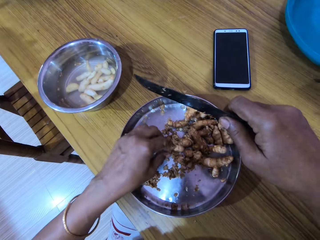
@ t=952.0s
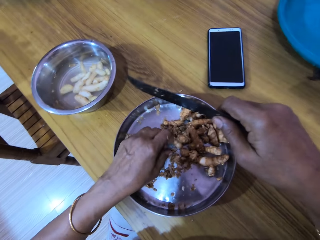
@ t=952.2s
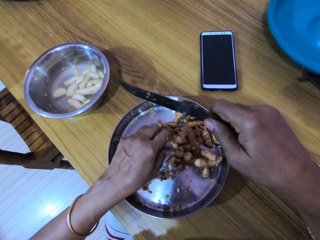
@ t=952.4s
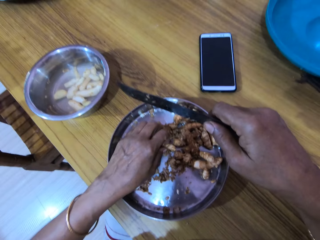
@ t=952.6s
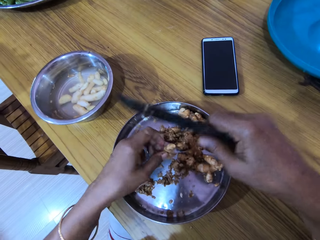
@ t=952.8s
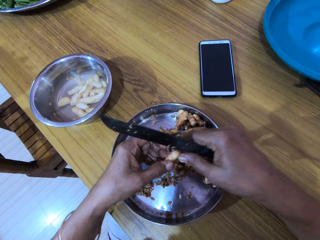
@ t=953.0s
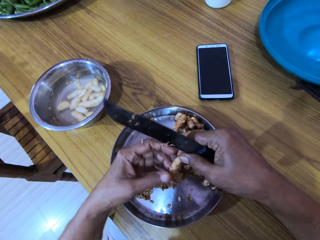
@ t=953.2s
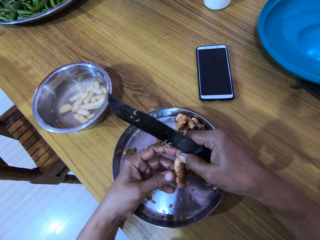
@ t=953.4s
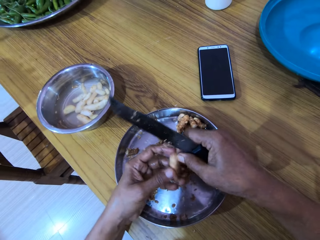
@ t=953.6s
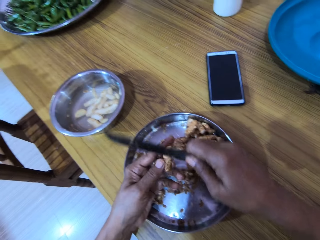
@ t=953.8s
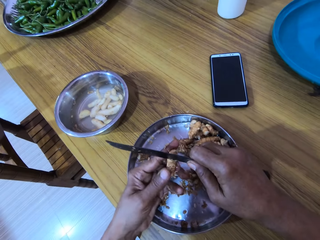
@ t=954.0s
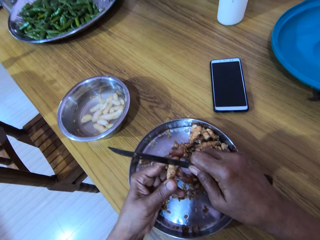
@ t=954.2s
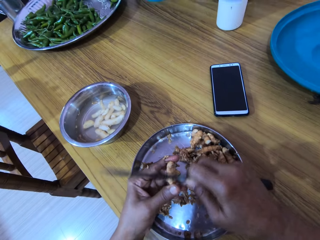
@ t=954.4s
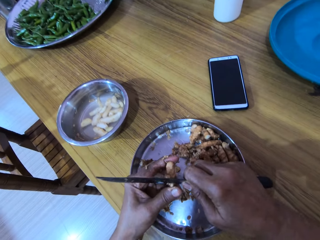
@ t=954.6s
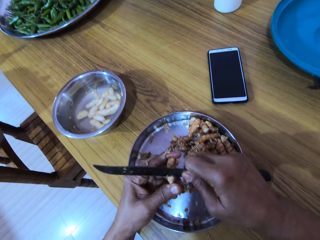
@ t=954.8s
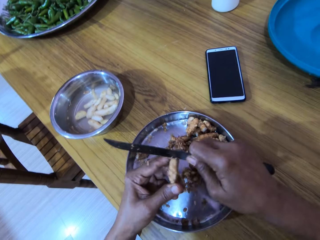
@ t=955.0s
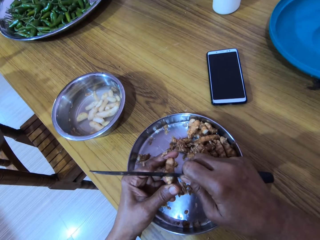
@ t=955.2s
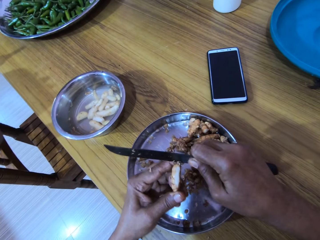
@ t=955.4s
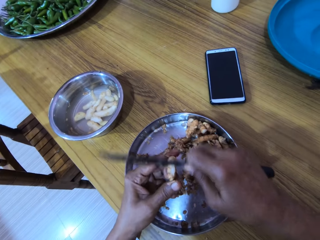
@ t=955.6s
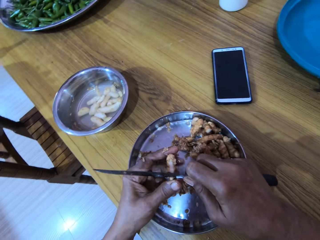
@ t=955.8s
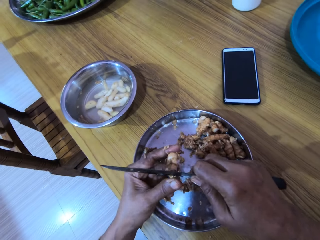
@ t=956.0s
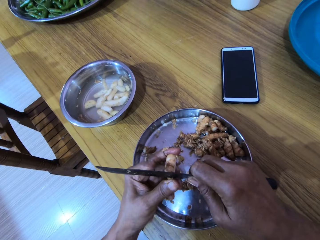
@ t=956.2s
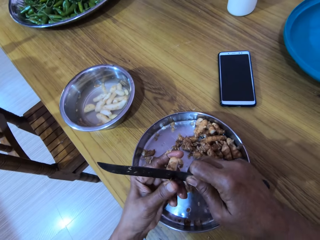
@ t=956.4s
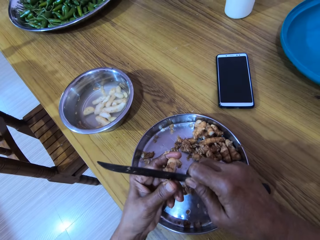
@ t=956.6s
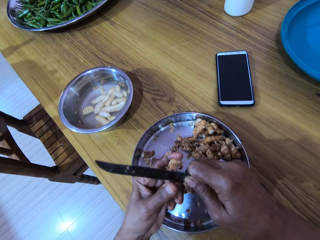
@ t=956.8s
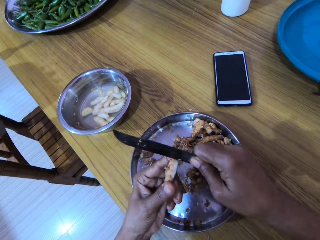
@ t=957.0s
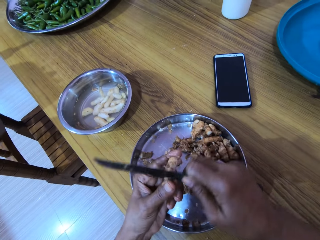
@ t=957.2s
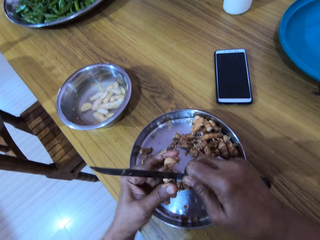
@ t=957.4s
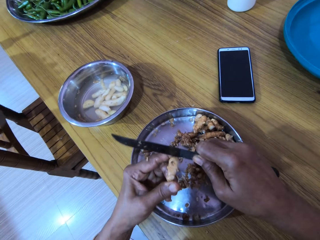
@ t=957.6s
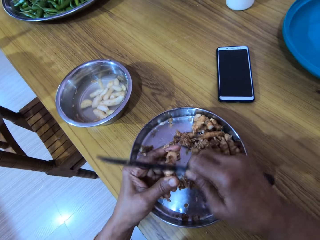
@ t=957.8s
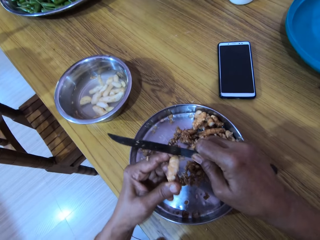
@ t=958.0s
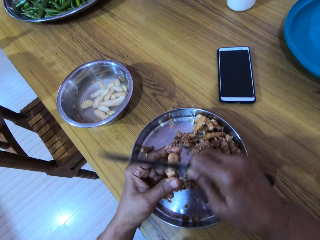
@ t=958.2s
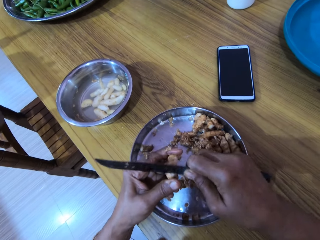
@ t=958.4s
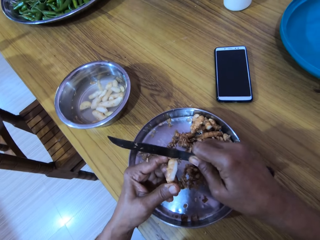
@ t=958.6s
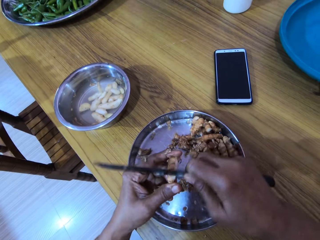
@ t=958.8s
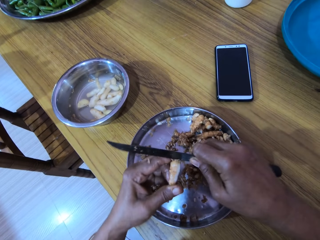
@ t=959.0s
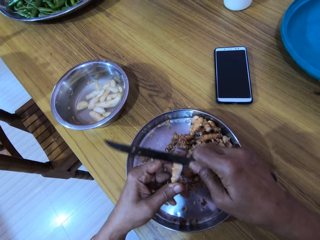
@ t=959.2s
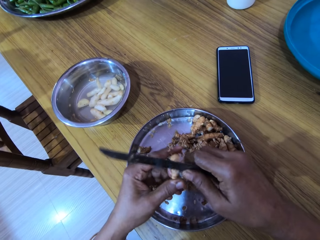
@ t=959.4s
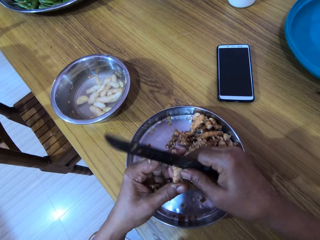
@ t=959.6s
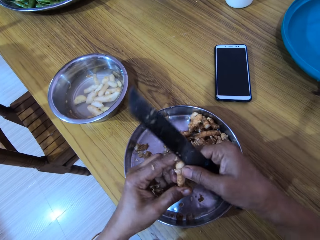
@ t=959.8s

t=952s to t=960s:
The camera wearer drops the ginger into the bowl with her left hand. She picks the ginger from the bowl with her left hand. She holds the ginger with both hands. She holds the ginger in her left hand. She peels the ginger in her left hand with the knife in her right hand. The woman converses with a man.

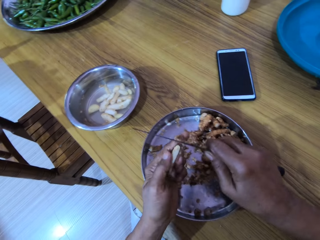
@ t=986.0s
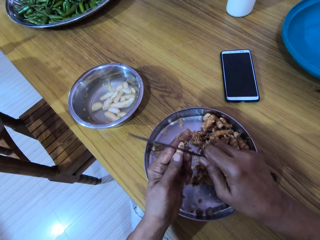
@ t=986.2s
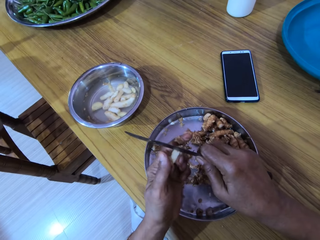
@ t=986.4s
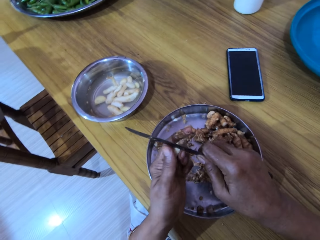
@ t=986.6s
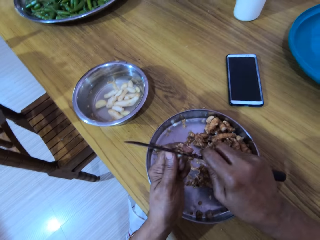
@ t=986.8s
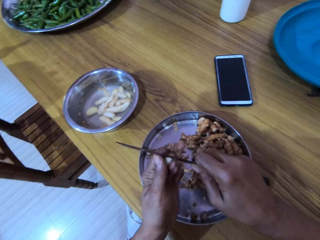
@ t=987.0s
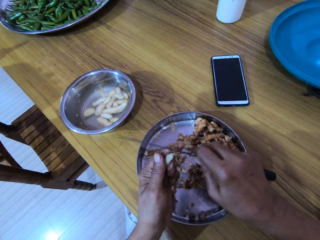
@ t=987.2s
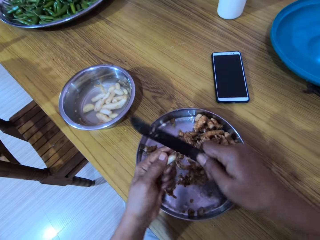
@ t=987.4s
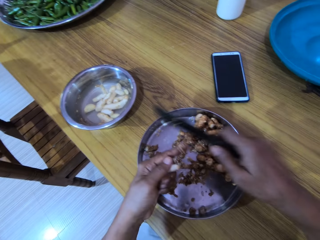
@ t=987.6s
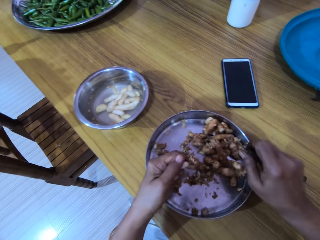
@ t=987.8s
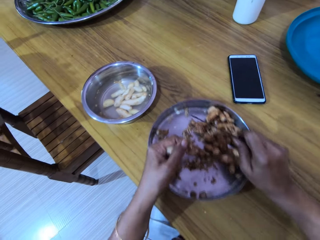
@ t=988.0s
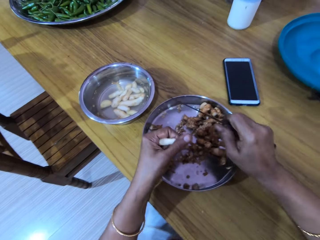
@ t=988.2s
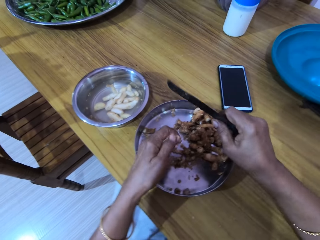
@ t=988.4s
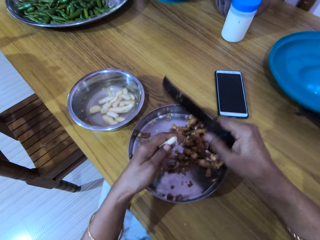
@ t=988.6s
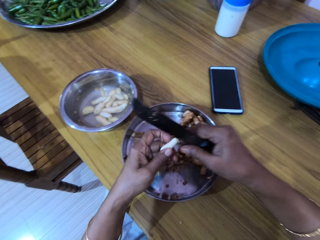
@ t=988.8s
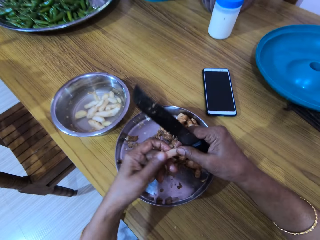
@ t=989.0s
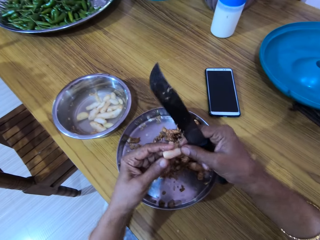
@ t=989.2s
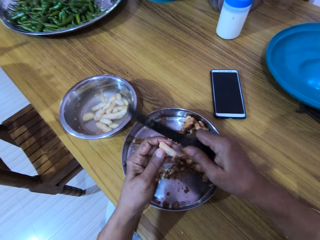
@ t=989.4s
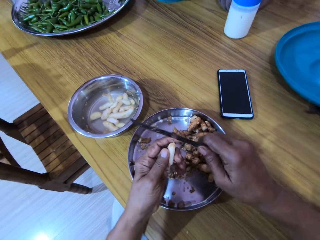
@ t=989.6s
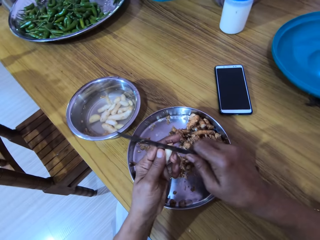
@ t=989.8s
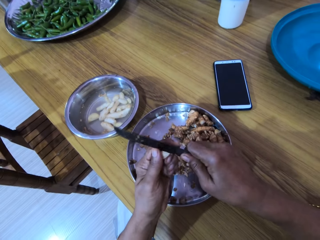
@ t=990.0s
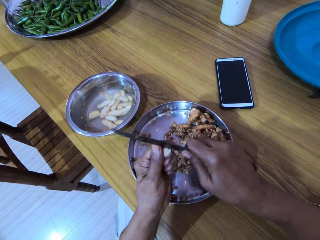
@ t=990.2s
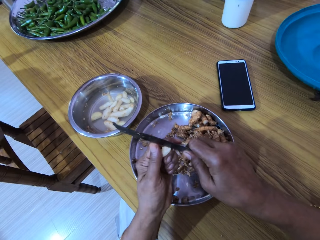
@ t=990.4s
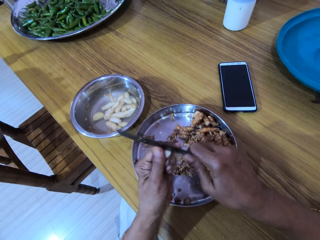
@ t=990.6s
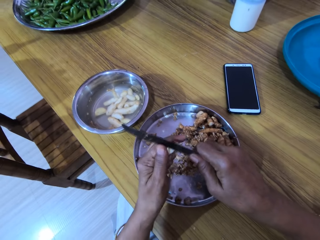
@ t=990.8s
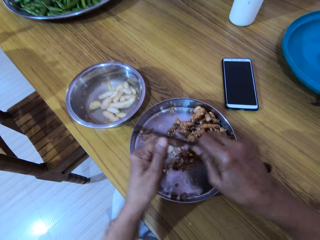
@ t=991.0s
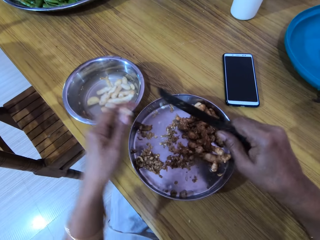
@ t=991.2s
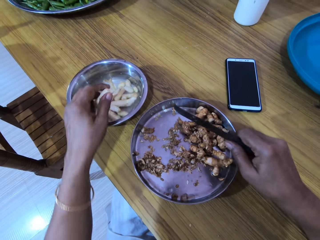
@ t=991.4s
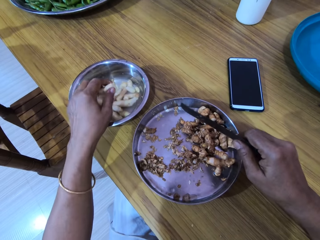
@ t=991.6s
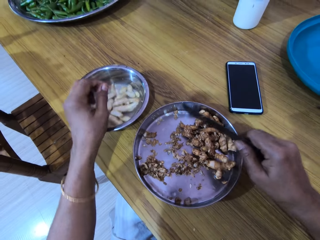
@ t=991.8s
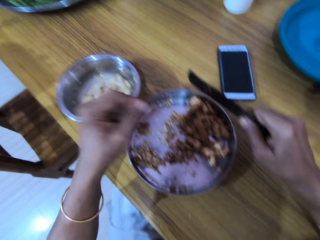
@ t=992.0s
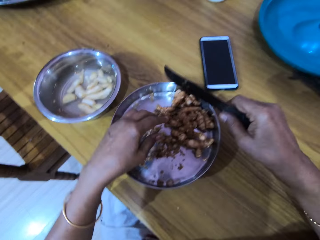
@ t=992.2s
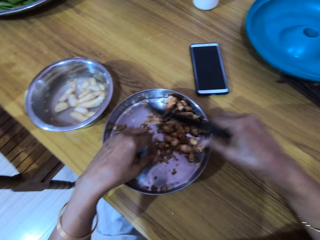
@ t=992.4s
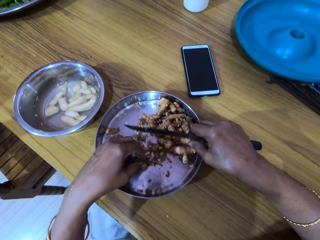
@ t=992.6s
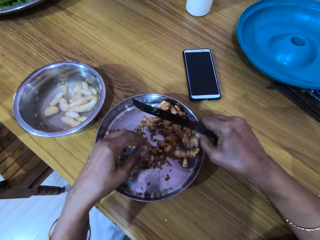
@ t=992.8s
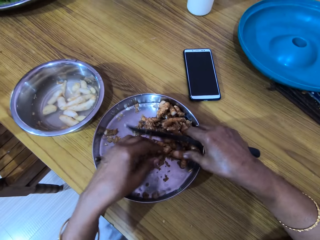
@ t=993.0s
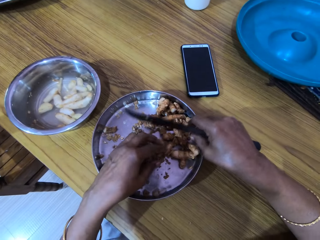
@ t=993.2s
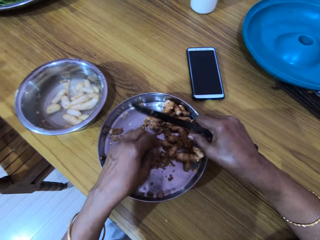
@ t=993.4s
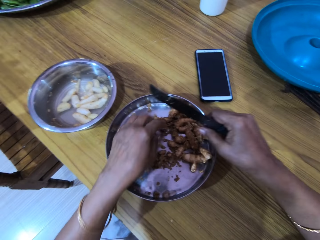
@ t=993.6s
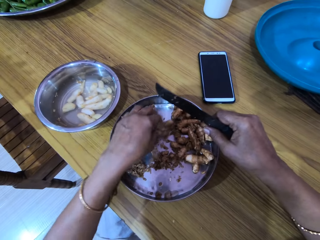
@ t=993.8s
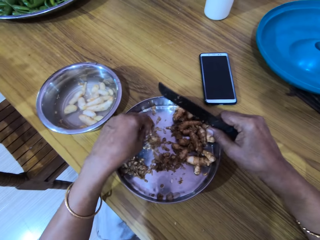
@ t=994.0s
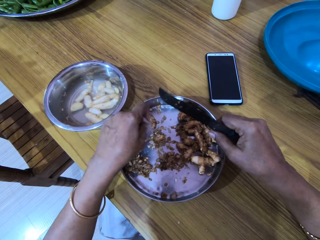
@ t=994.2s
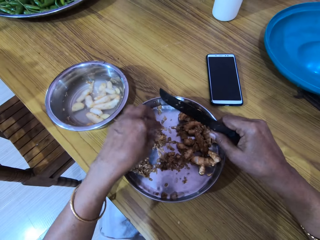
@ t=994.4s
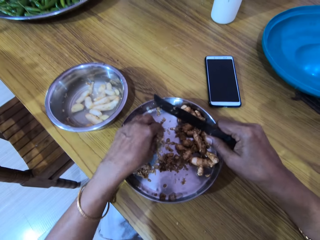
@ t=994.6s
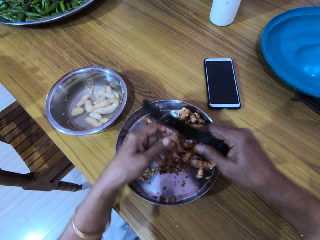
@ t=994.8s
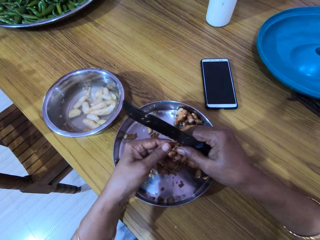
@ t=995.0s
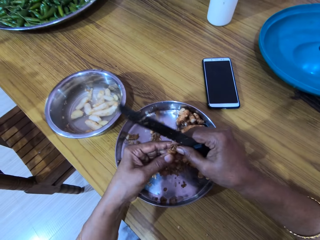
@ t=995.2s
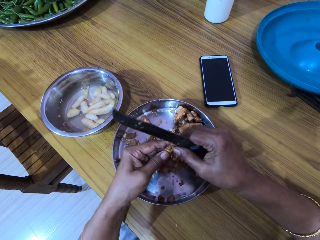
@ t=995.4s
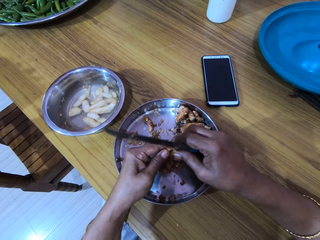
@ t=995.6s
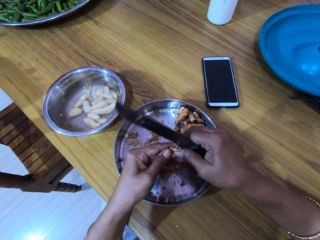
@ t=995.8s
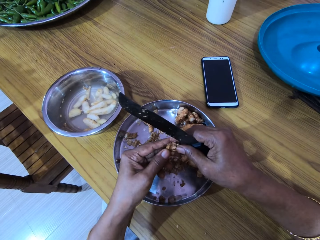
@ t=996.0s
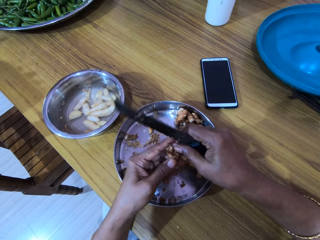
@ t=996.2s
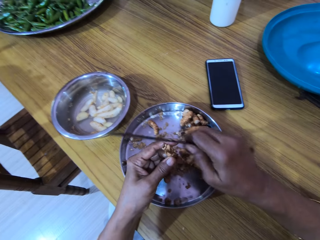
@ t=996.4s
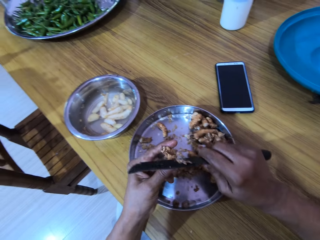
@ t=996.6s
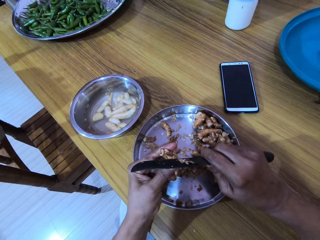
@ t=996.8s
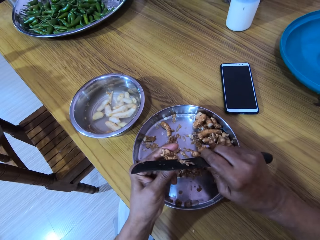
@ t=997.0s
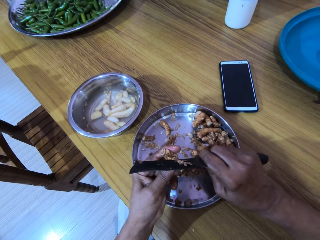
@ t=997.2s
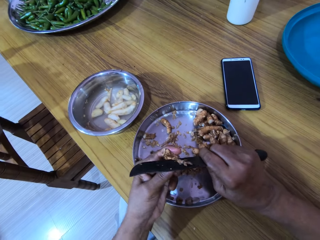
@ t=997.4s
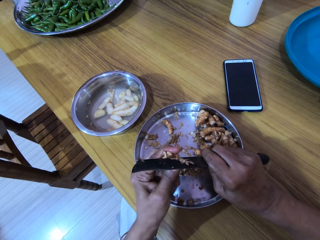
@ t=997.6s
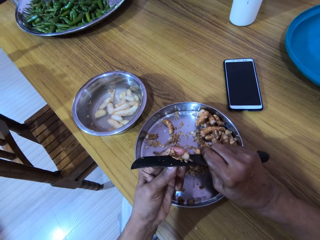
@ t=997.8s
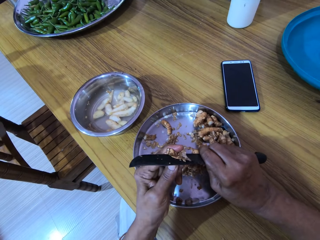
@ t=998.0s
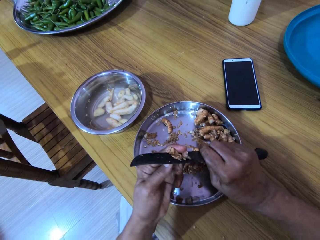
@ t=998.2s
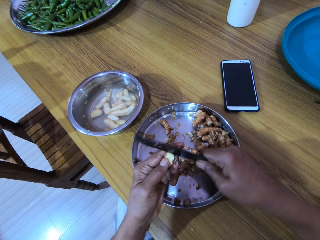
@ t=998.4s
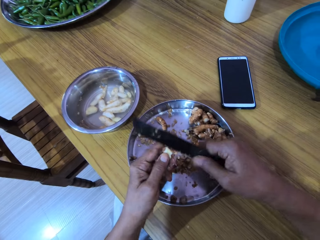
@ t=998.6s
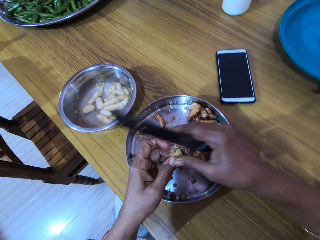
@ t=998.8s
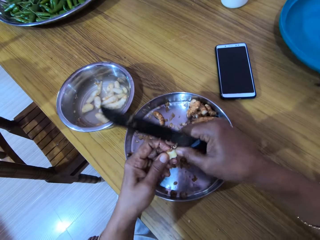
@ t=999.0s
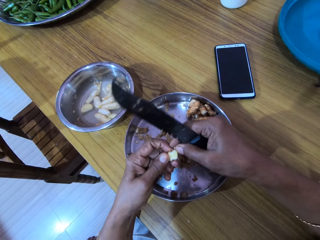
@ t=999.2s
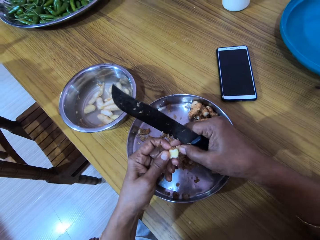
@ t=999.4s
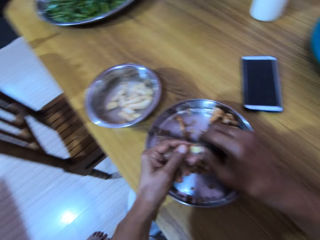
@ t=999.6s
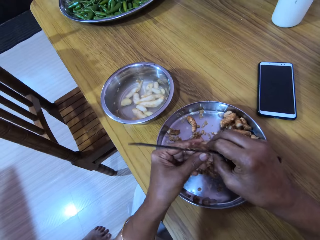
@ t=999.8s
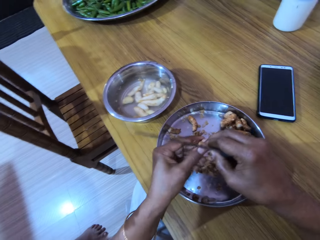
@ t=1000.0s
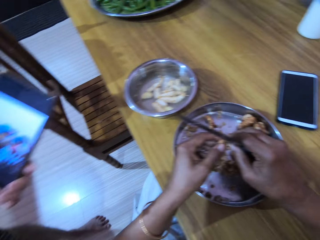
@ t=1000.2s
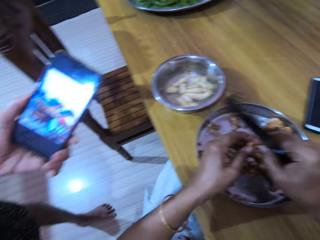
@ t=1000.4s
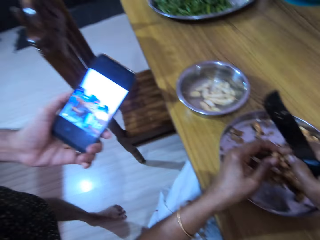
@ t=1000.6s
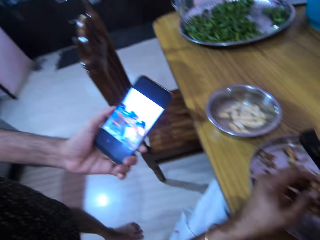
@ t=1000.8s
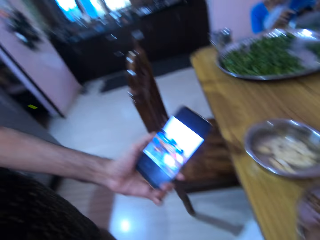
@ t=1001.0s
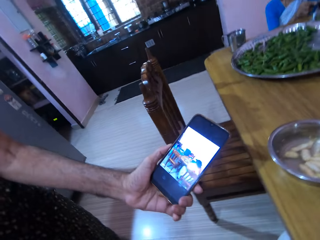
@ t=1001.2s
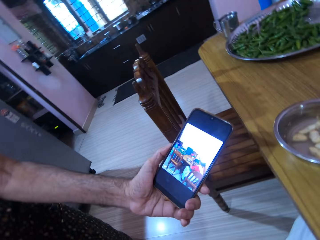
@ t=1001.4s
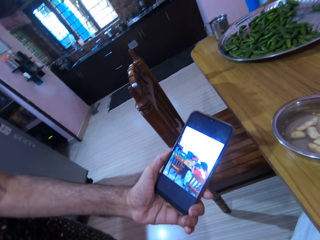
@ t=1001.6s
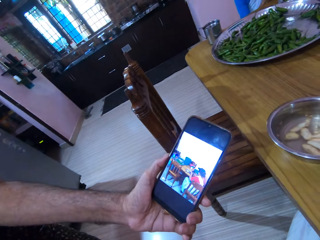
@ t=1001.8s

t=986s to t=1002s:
The camera wearer slides the bowl on the table with both hands. She holds the ginger with both hands. She drops the ginger into the bowl with her left hand. She picks the ginger from the bowl with her right hand. She moves some ginger in the bowl with her left hand. She drops the ginger into the bowl with her right hand. She picks the ginger from the bowl with her left hand. She holds the ginger with both hands. She peels the ginger in her left hand with the knife in her right hand. A man holds a phone in his left hand. The camera wearer converses with the man.
